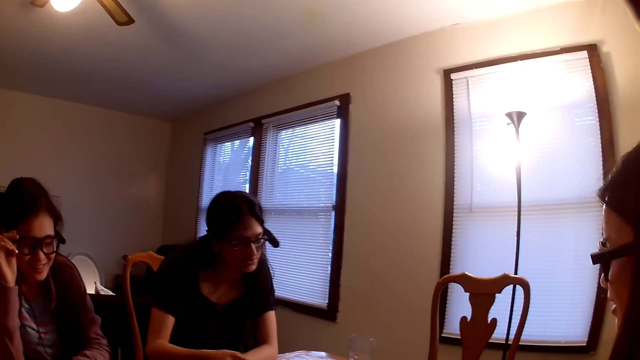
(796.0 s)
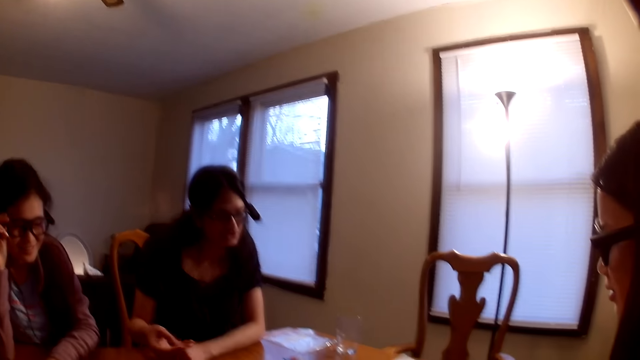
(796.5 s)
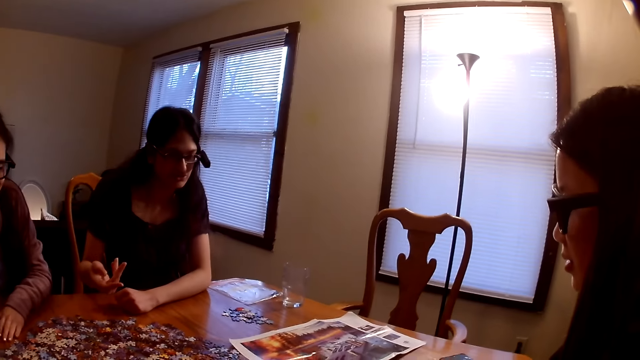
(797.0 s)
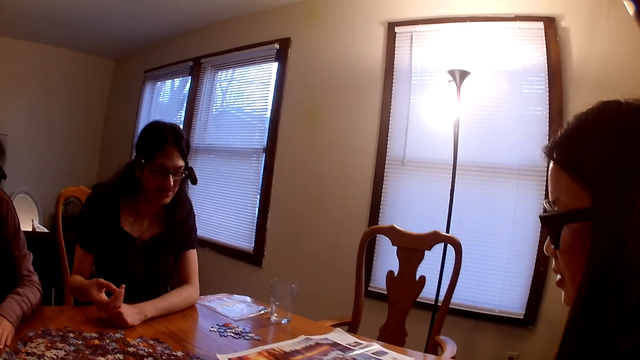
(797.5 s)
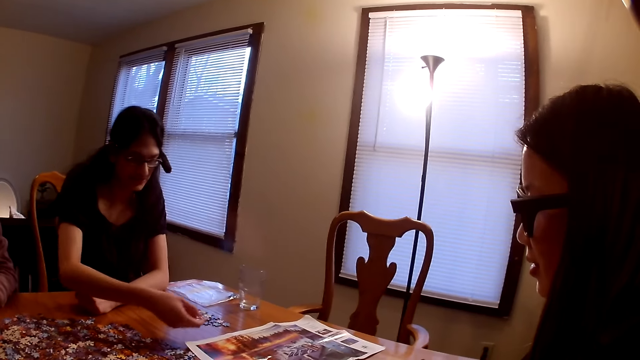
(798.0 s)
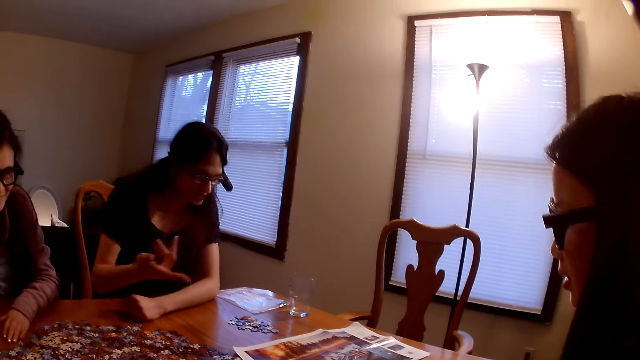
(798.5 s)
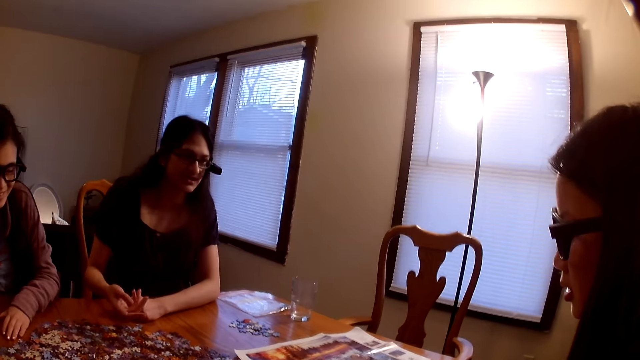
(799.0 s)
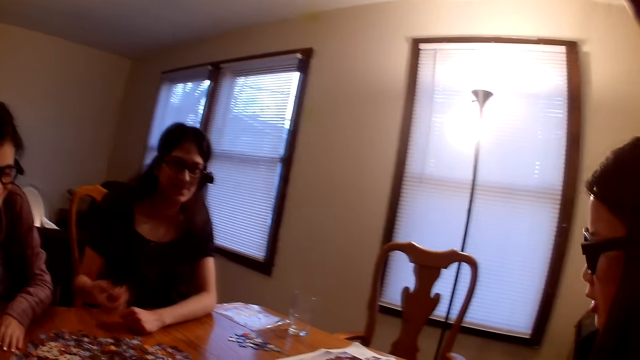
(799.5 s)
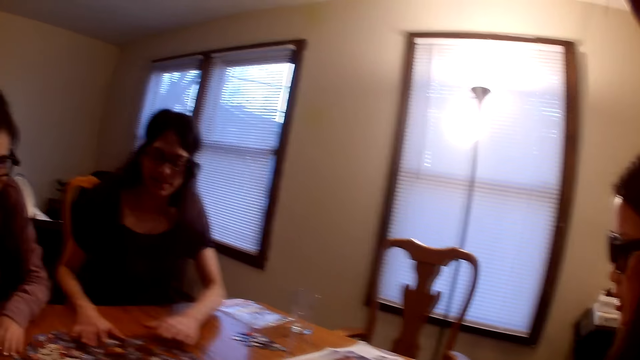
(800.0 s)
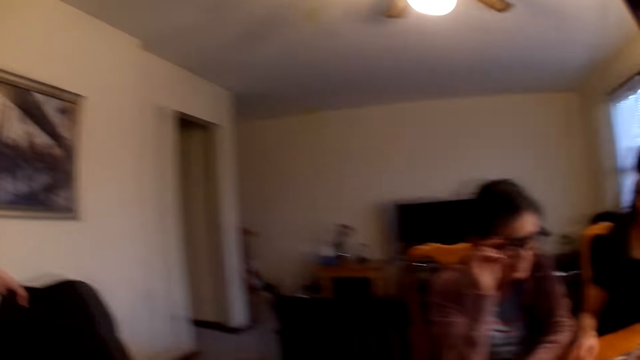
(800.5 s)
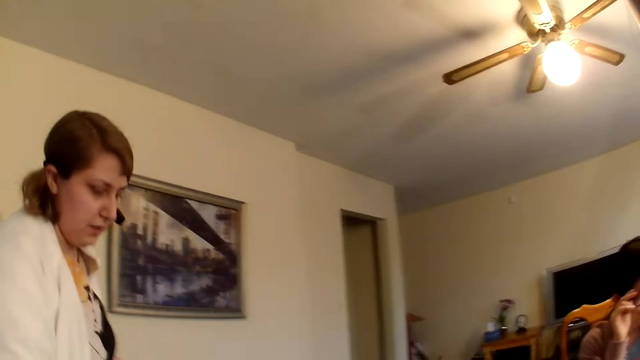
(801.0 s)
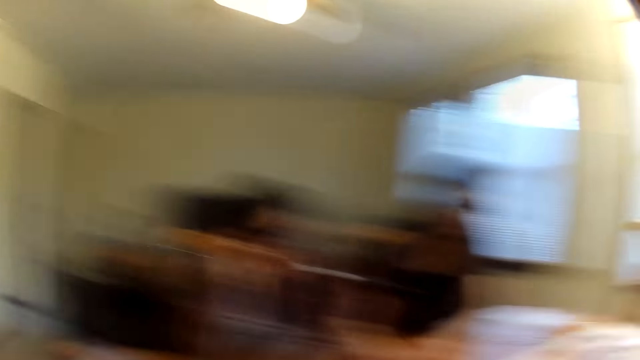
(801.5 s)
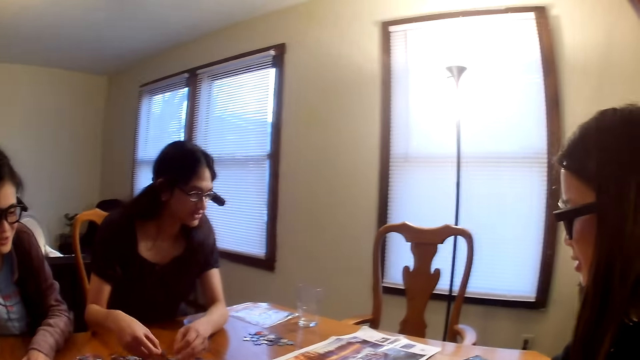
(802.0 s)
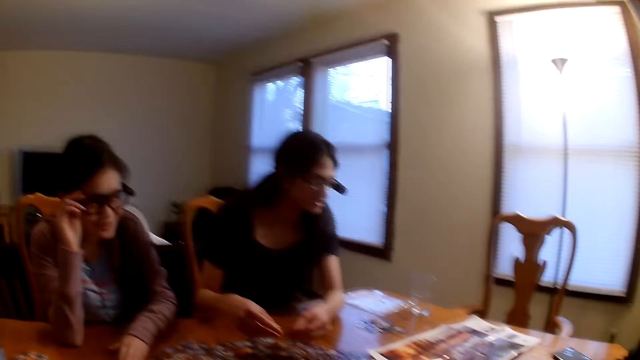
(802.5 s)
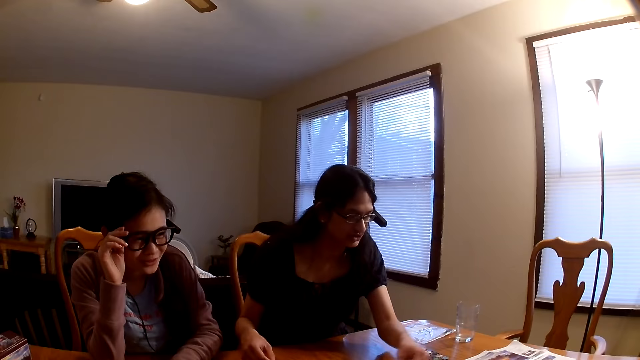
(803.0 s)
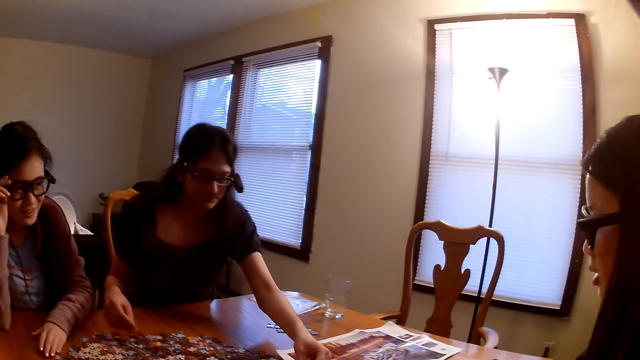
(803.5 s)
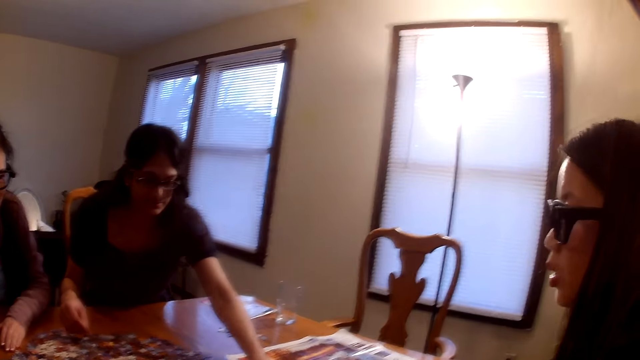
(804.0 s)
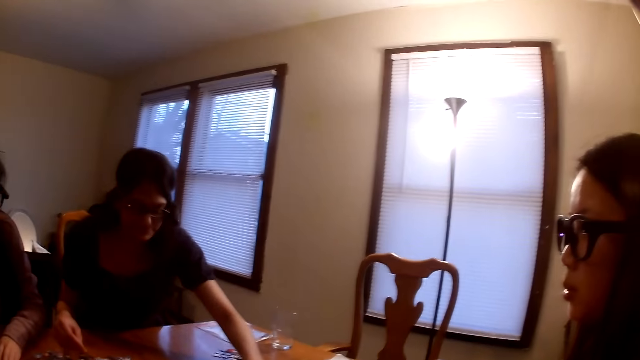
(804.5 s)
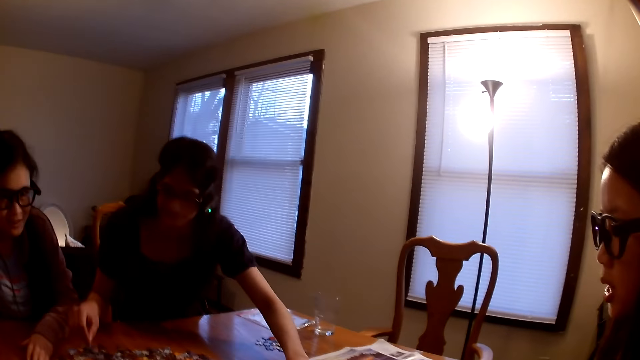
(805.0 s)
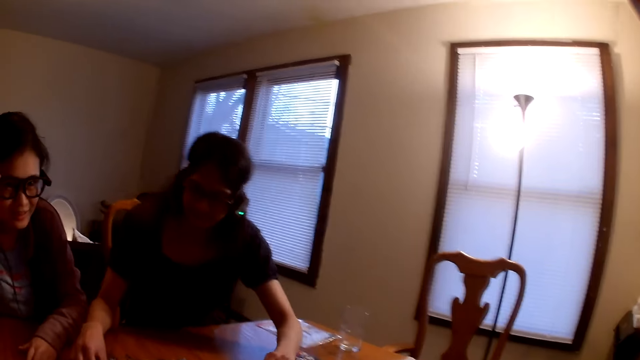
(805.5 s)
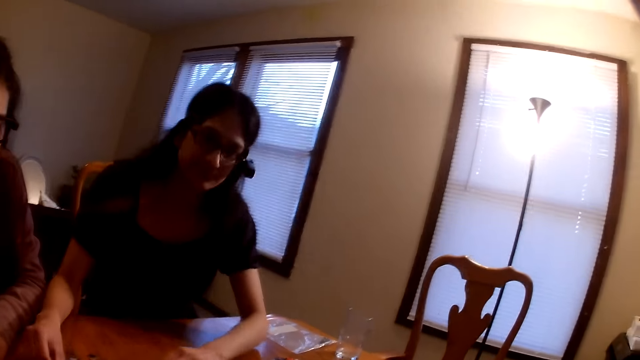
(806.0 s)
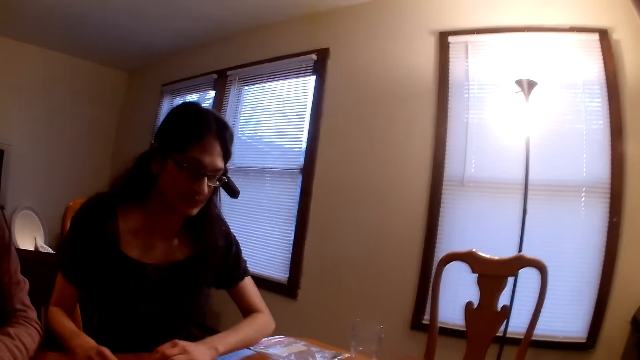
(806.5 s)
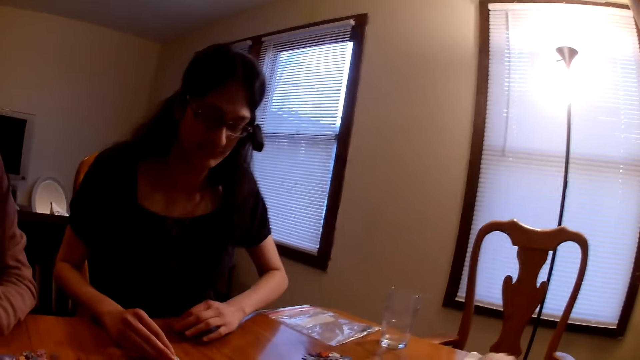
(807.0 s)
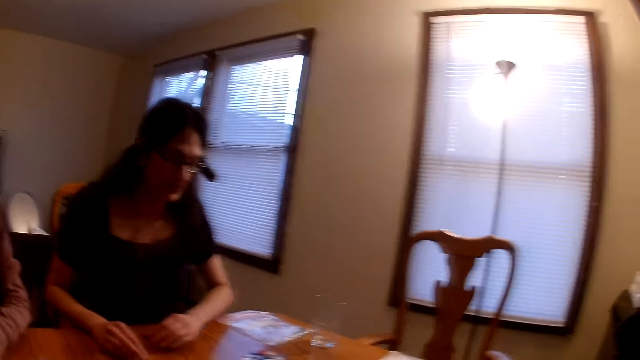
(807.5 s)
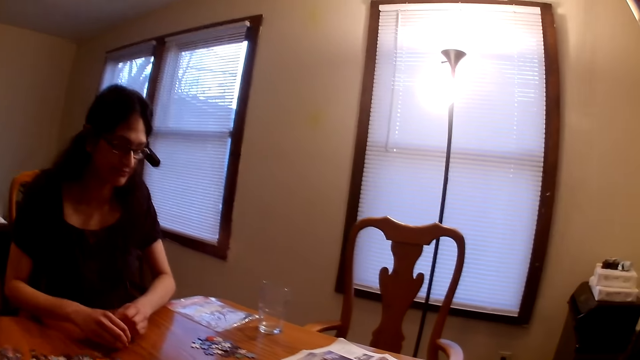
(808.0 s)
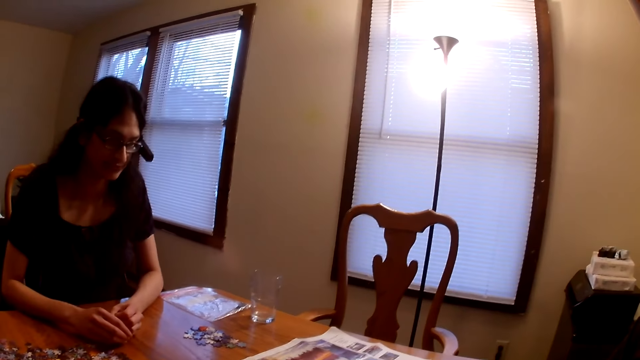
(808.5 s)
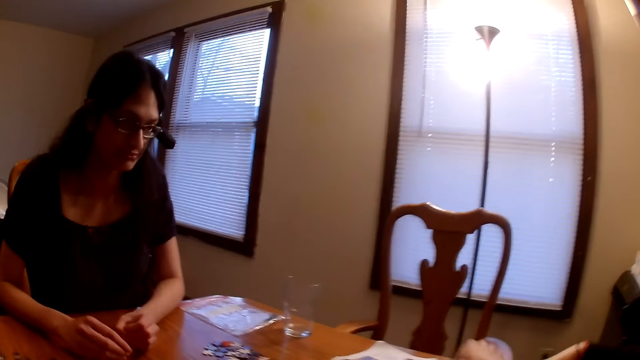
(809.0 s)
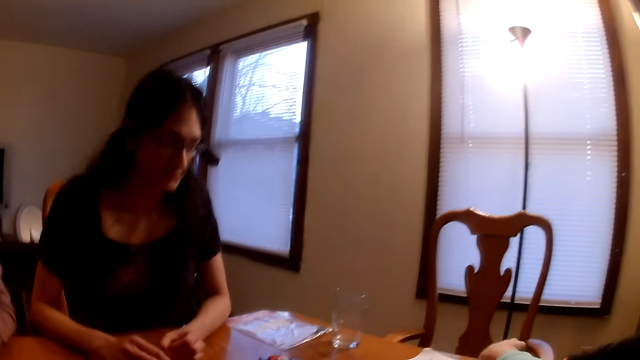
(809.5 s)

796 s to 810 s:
A woman speaks. The camera wearer looks around. Another woman speaks. A third woman speaks. The camera wearer speaks.

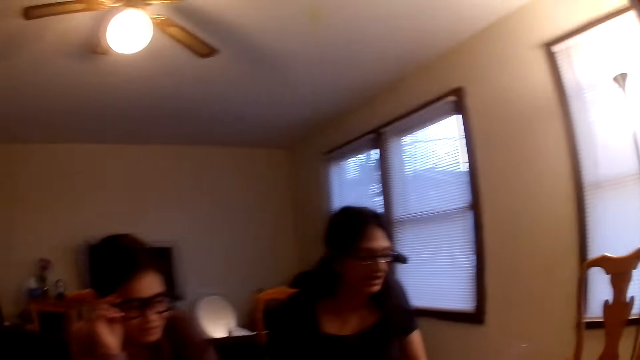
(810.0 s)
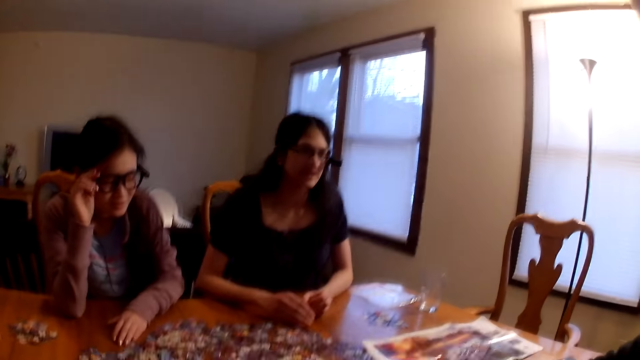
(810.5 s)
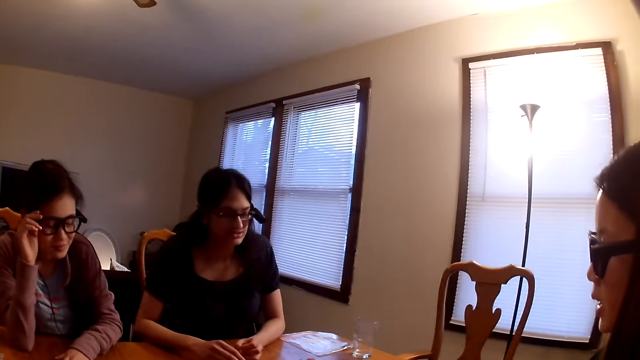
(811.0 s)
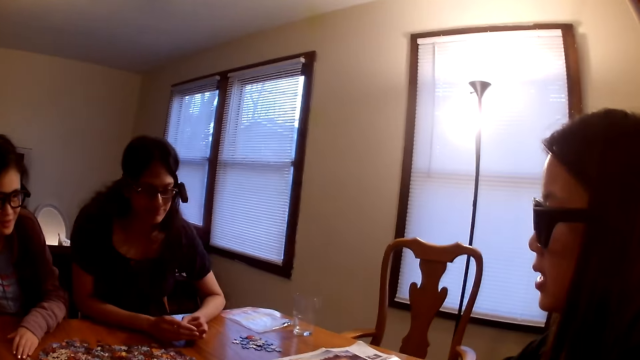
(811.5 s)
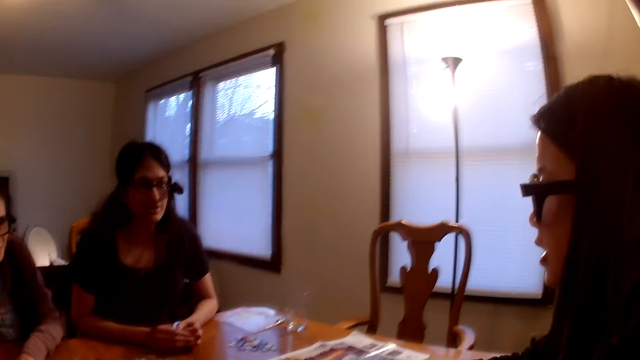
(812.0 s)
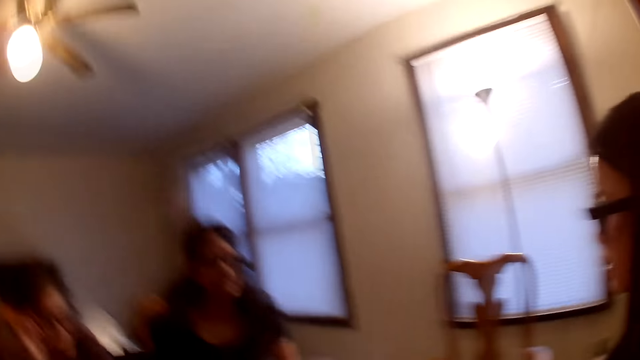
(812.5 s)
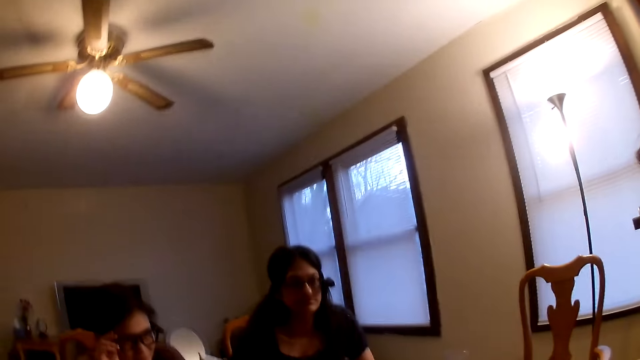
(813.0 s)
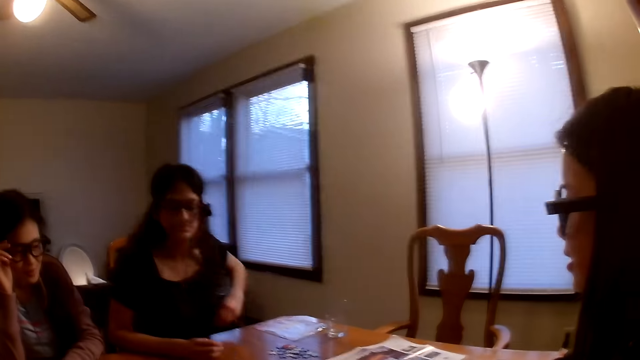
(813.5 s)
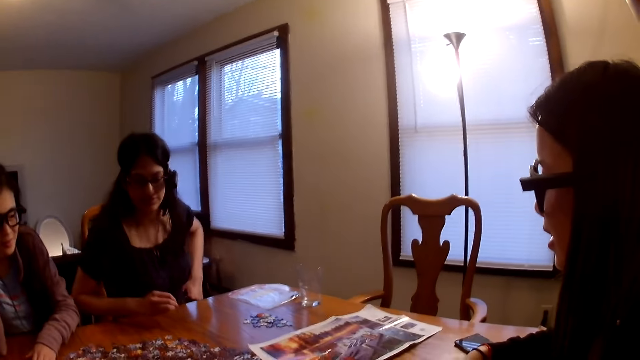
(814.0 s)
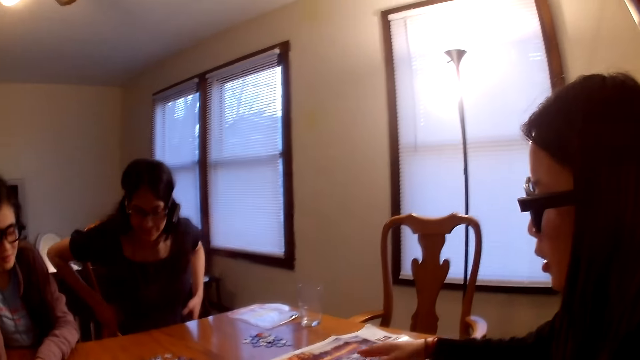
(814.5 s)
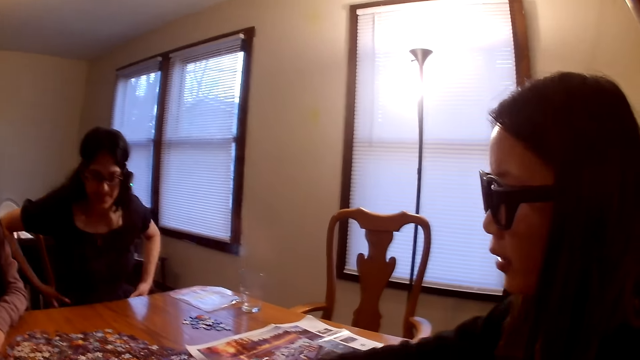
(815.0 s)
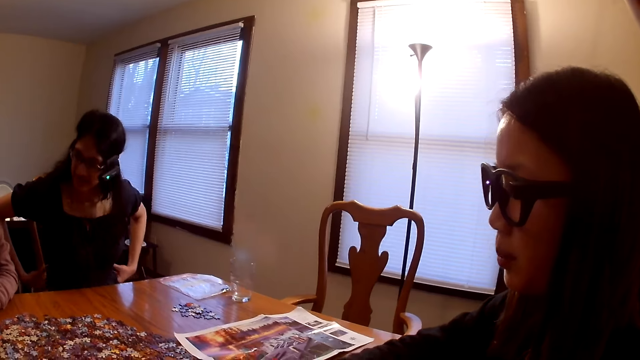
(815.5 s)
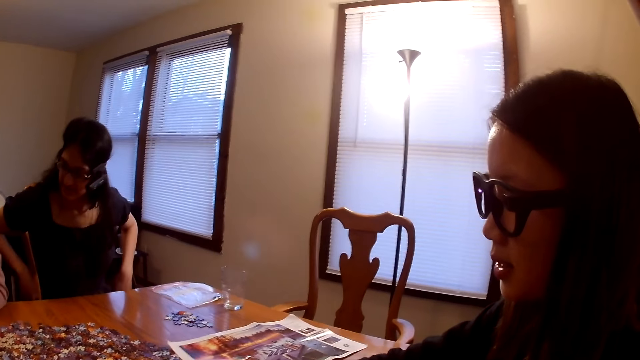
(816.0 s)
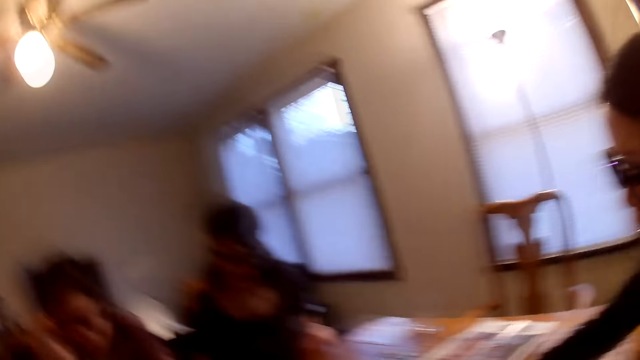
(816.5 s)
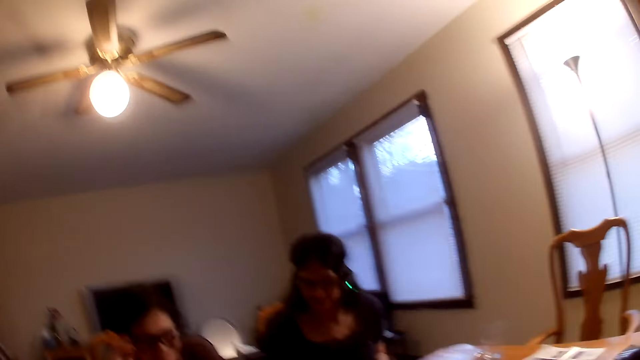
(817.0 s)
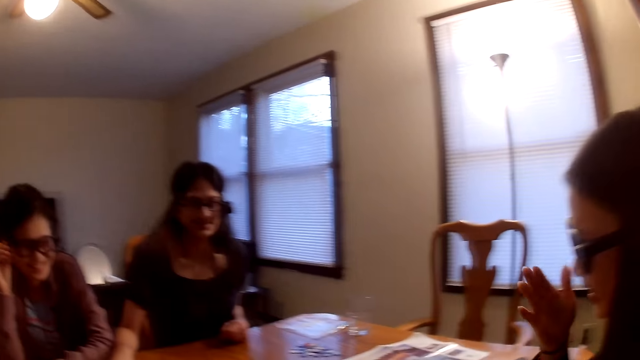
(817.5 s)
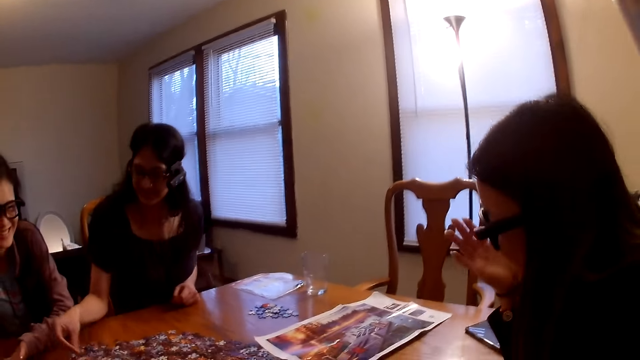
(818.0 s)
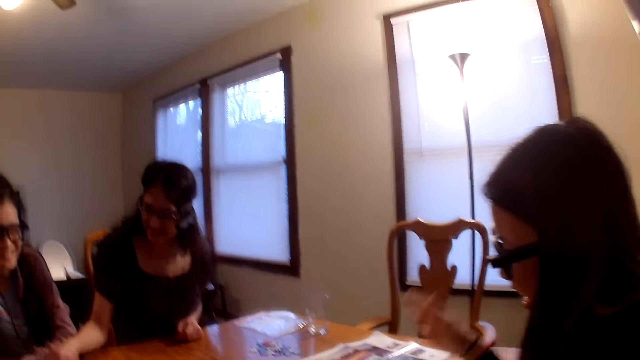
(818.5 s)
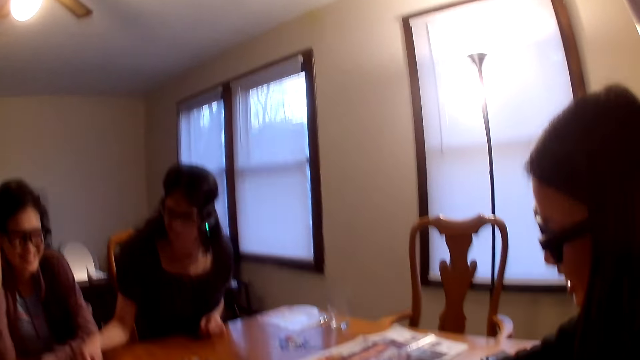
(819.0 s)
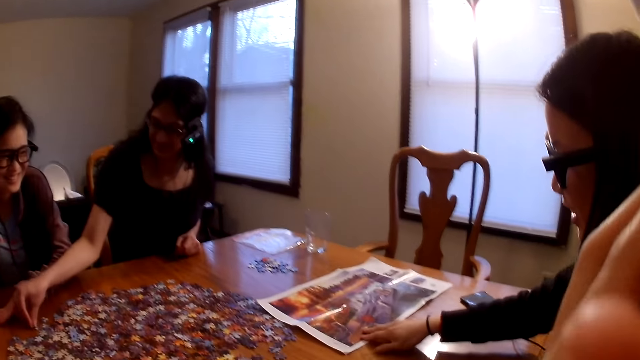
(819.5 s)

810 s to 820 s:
A woman speaks. Another woman speaks. The first woman speaks. The camera wearer speaks.
